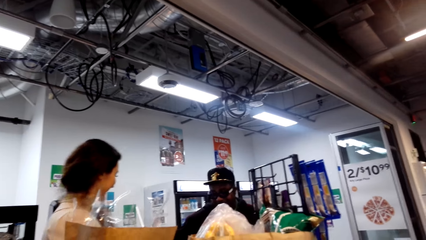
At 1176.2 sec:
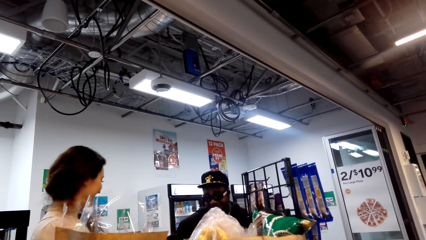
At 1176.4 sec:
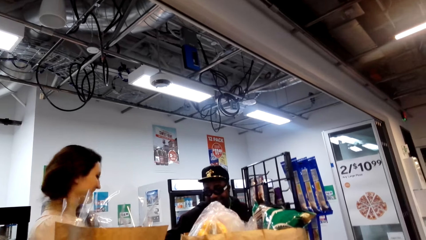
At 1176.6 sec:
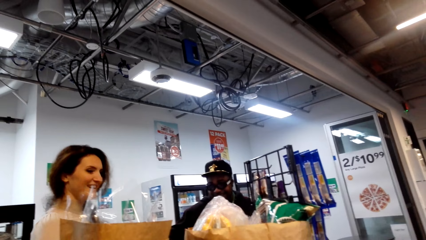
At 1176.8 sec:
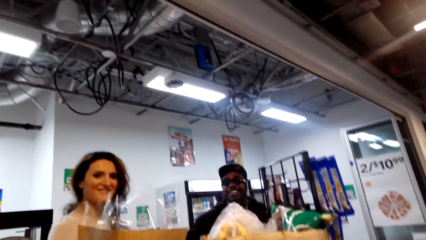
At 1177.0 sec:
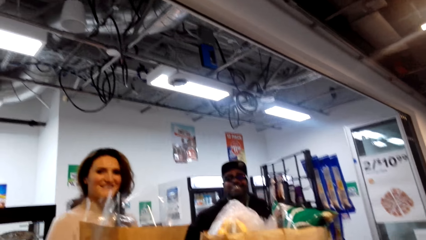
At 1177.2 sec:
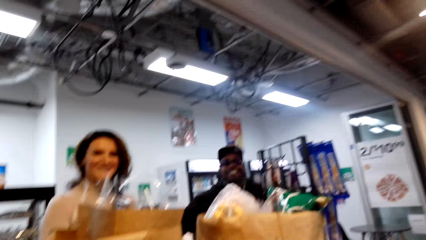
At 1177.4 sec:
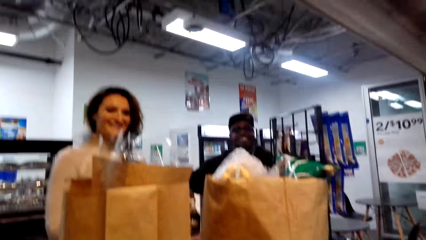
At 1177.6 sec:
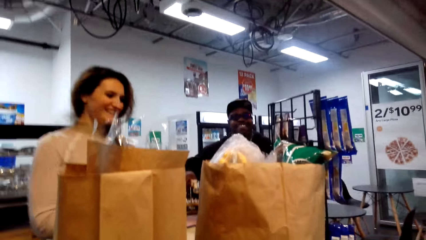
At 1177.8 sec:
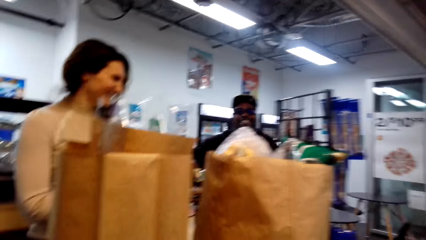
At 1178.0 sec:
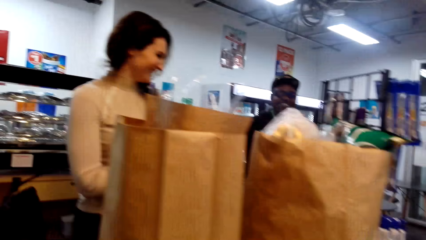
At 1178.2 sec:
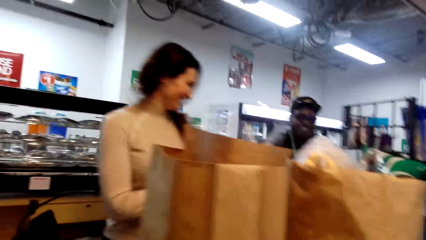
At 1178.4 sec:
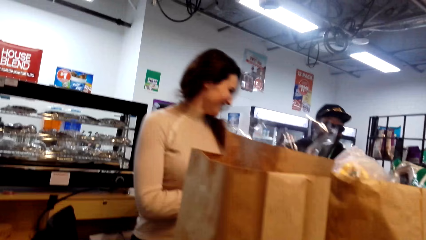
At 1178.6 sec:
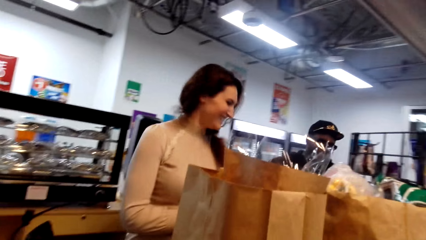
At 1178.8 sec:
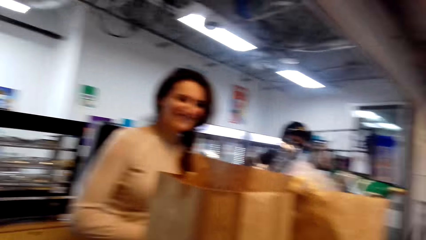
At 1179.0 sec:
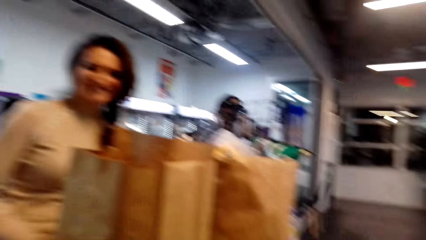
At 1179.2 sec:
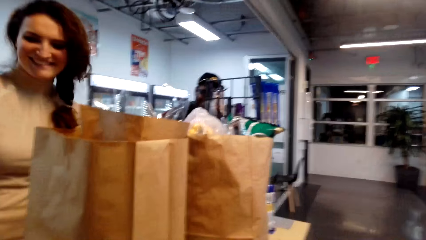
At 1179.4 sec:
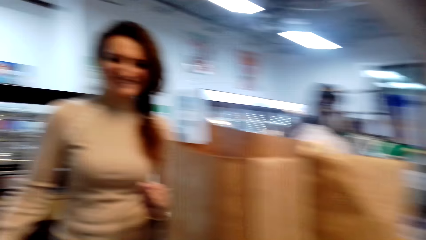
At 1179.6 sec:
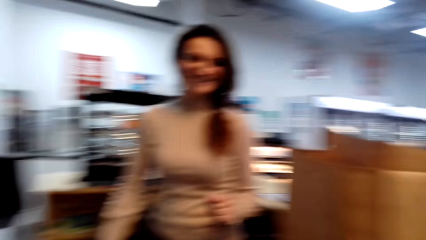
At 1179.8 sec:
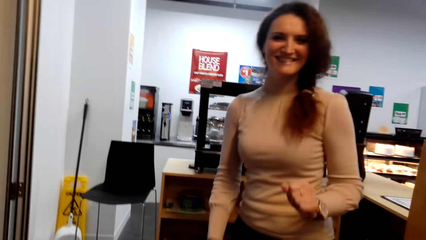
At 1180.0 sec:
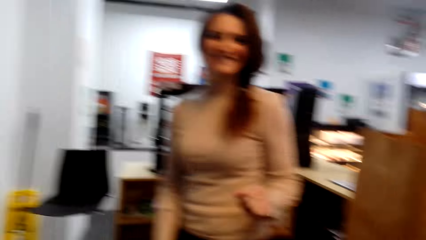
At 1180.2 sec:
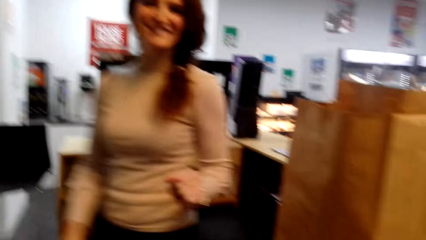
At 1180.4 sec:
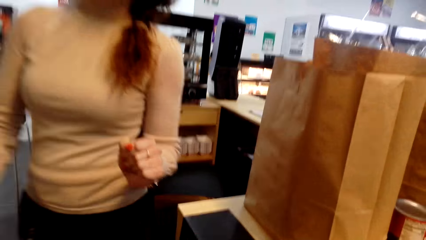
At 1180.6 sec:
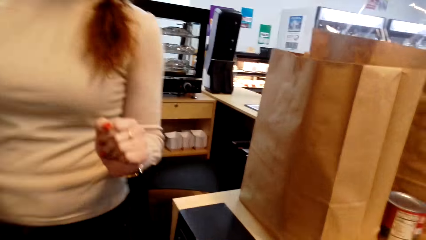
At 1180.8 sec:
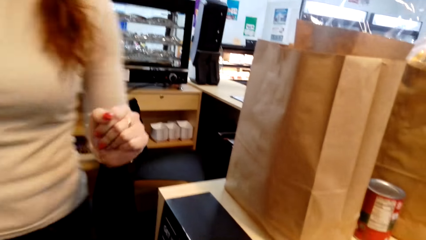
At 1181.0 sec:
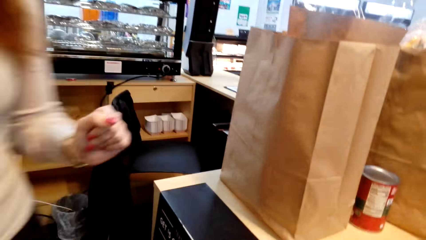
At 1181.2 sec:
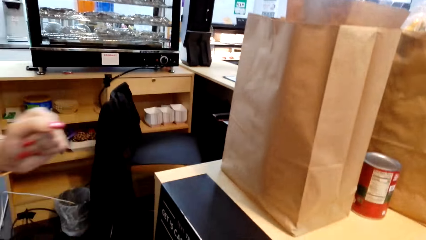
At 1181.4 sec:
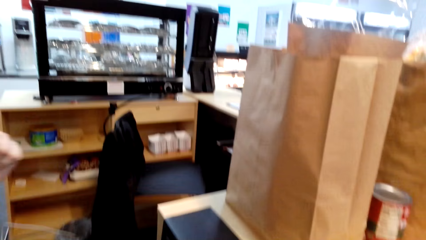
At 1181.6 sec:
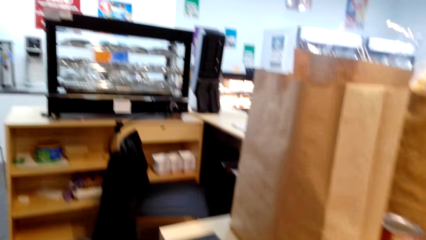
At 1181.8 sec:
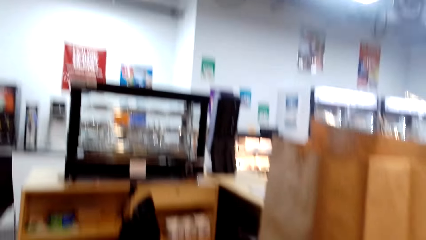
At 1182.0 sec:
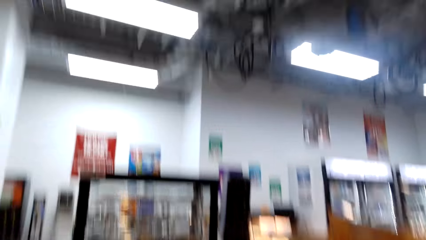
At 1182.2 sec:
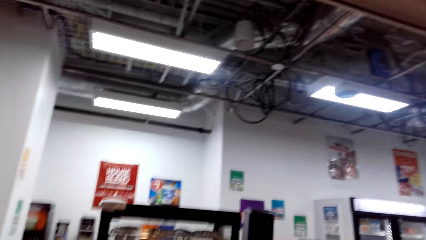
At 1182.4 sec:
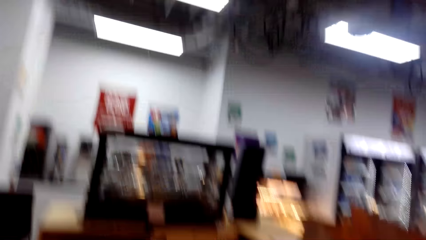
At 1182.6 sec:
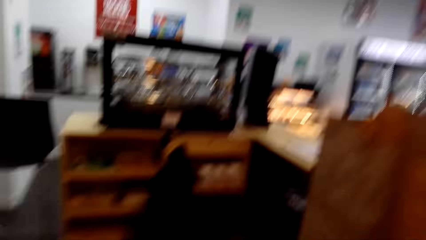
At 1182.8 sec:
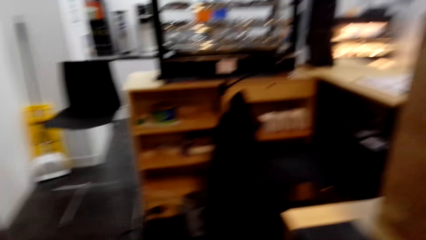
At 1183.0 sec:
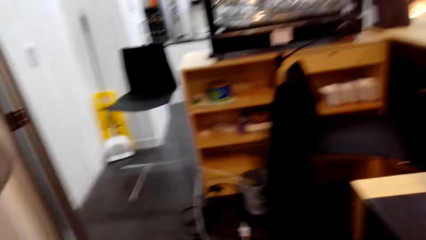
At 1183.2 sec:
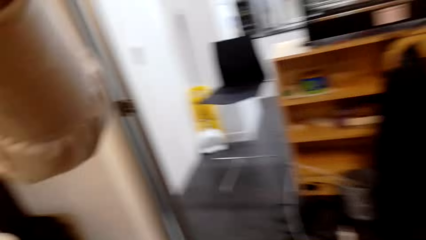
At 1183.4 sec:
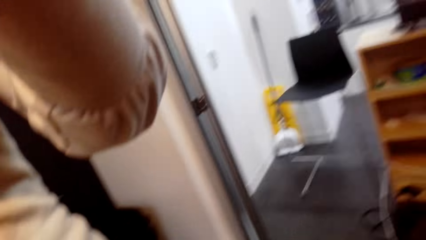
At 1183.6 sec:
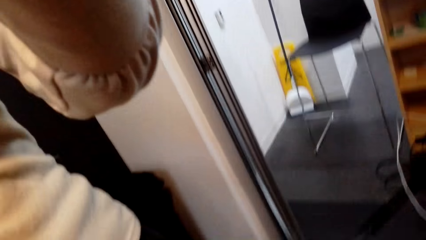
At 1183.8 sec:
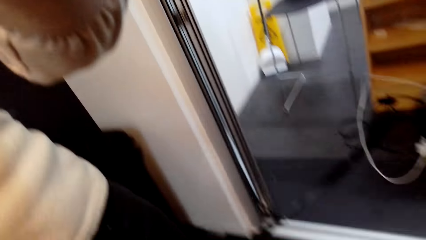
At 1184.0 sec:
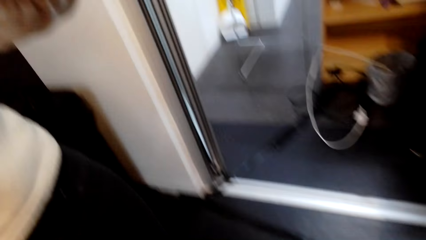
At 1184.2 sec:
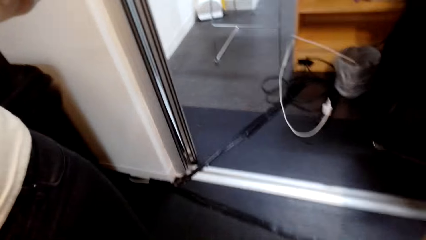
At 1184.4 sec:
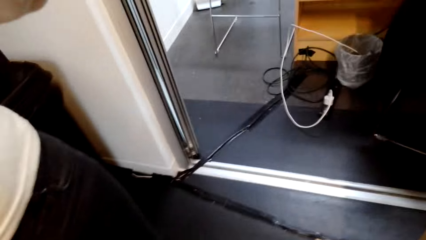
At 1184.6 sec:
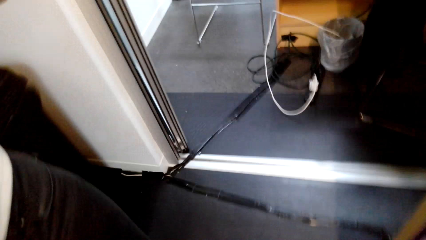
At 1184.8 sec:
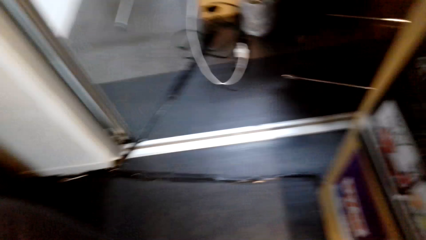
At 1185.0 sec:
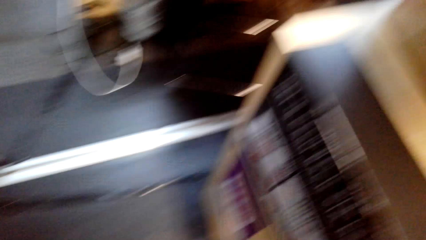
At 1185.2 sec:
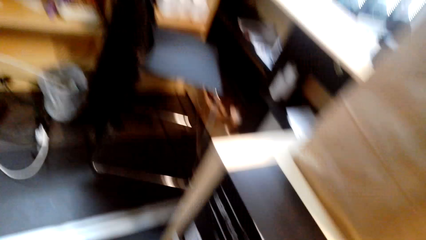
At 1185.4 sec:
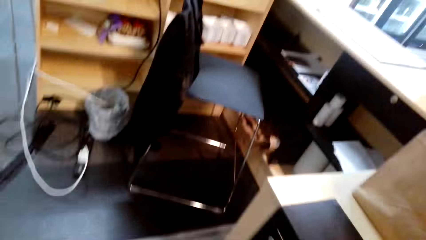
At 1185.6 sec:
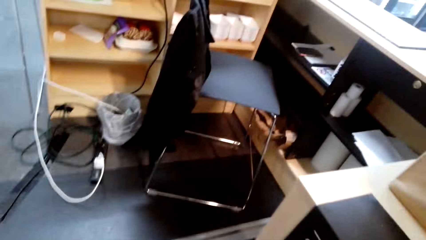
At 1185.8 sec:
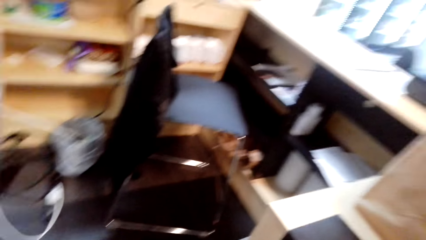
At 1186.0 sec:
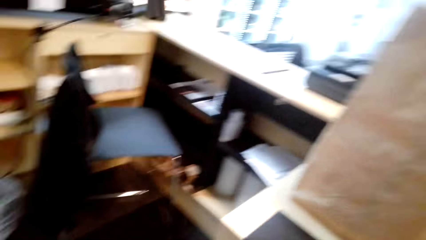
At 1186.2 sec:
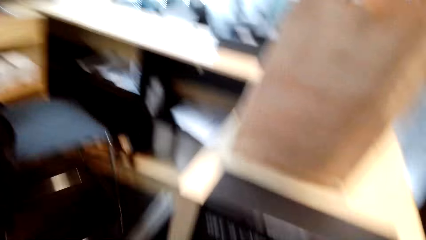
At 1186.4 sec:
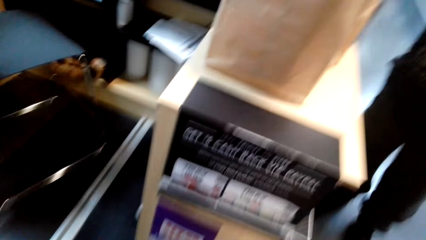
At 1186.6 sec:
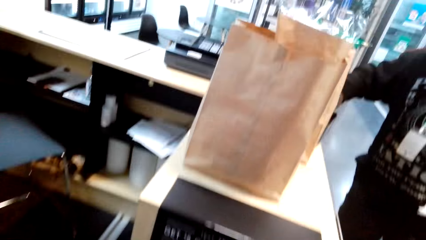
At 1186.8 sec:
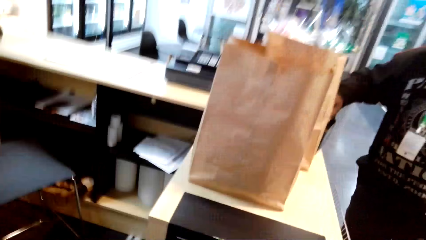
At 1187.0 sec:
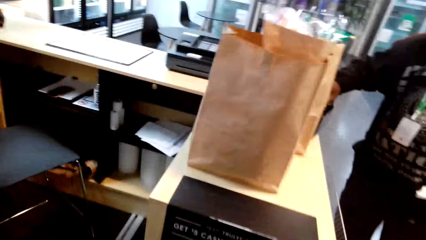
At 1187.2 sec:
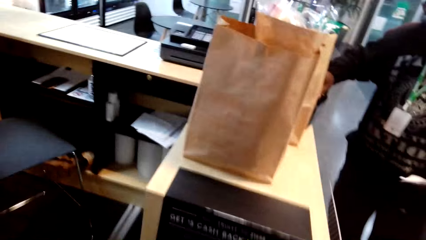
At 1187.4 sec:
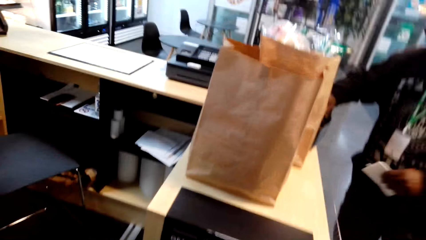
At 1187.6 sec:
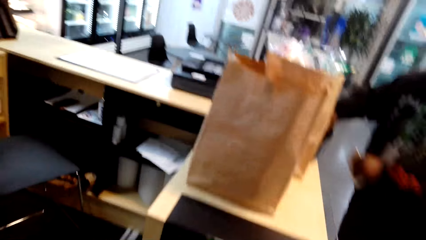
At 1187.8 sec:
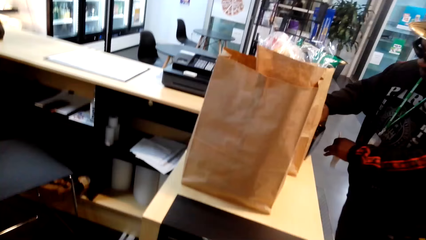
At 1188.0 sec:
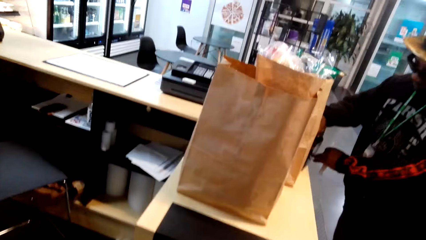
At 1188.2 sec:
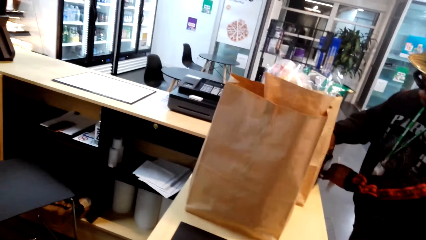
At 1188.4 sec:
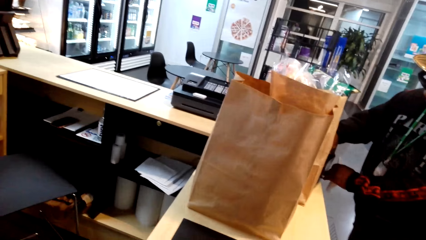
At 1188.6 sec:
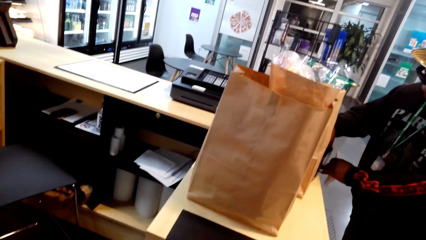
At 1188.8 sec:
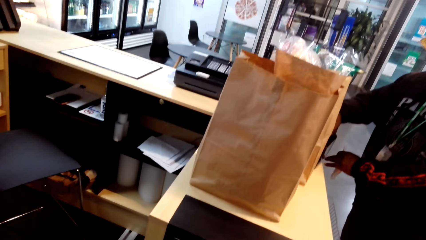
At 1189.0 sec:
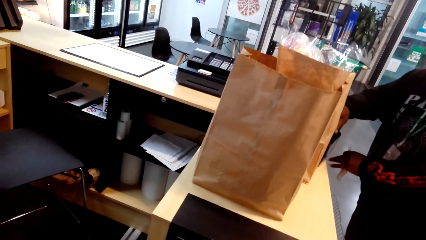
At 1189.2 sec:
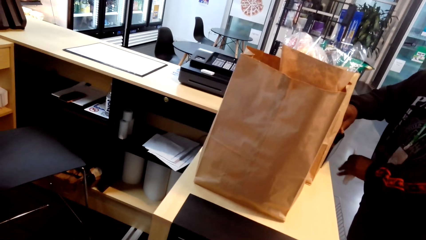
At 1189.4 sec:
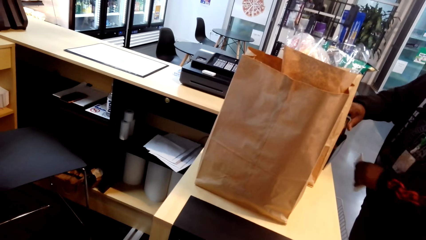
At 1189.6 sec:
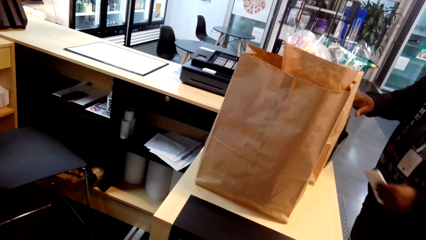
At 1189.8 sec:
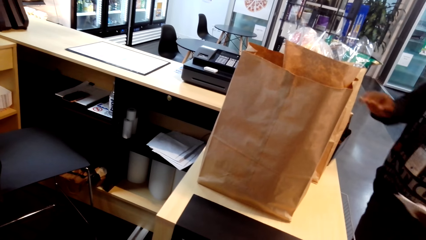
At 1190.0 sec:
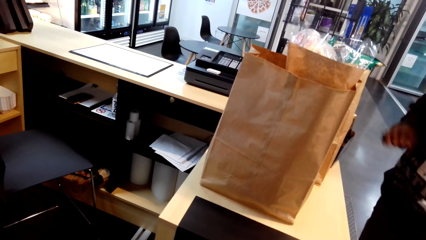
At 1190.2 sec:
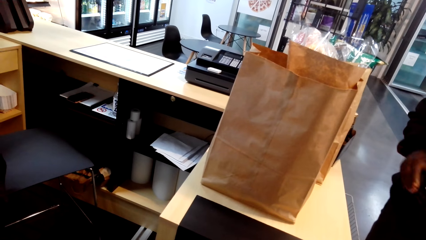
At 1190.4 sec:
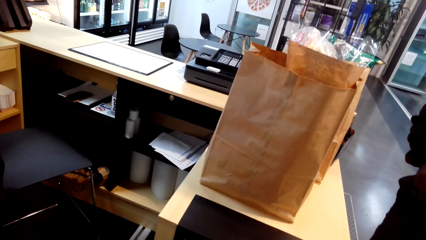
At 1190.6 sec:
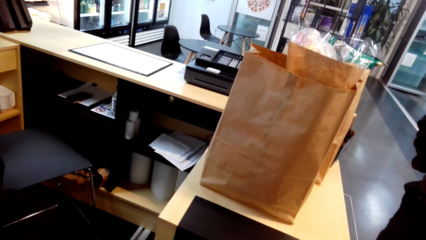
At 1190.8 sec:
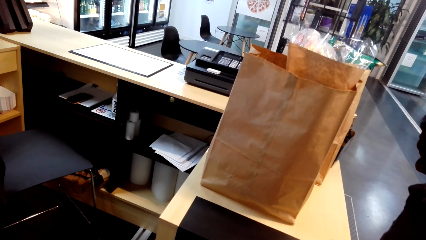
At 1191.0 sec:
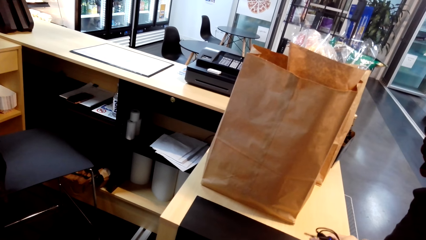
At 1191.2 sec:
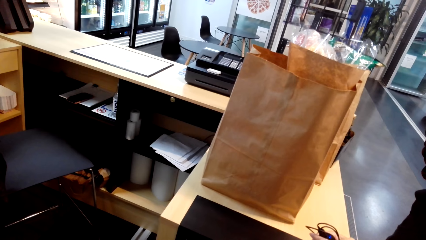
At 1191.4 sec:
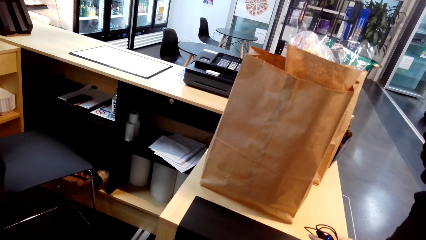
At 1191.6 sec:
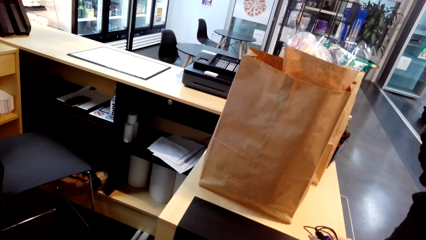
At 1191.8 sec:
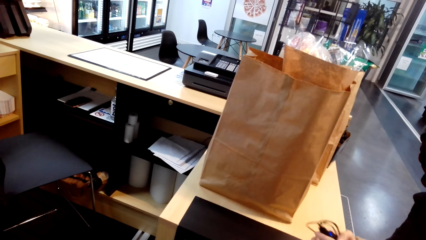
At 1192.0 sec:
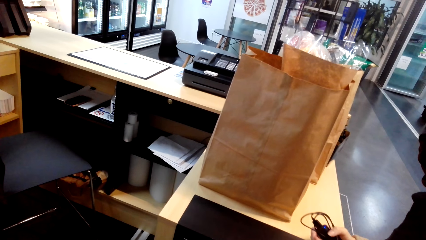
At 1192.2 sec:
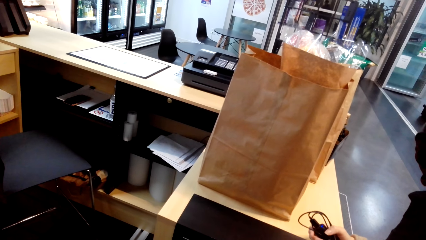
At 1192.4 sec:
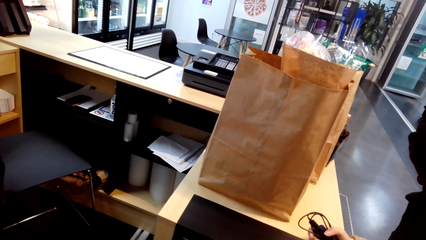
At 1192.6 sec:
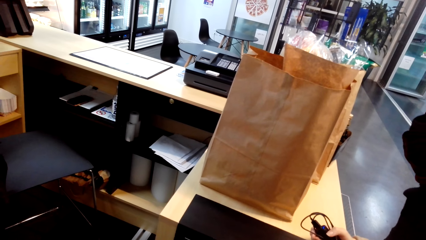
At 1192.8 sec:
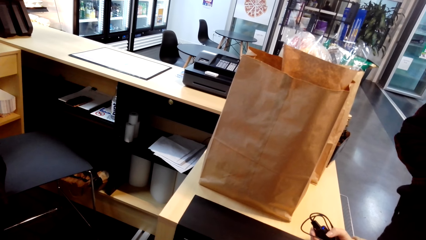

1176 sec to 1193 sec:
A lady walks from the counter. The camera wearer looks around. They look at the shopping bag. A person is putting something on the desk.
